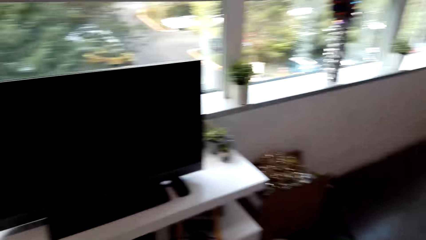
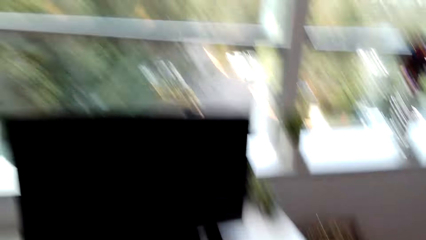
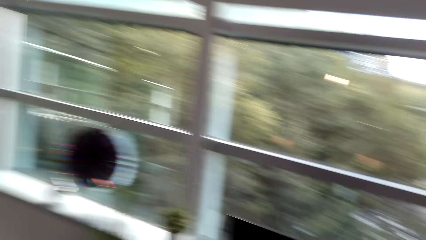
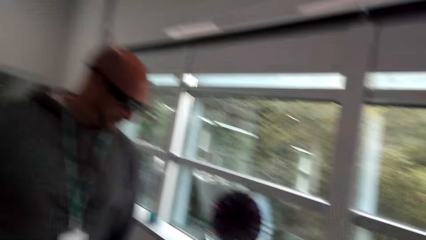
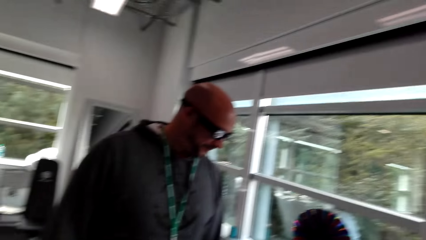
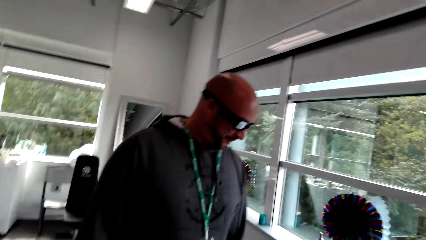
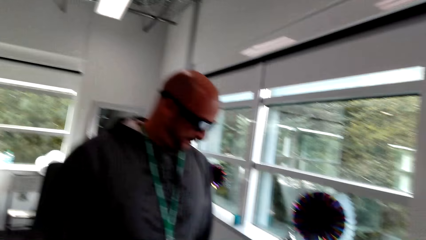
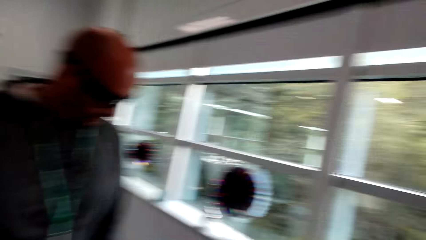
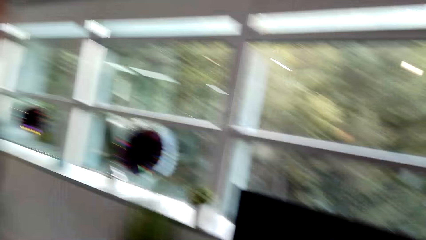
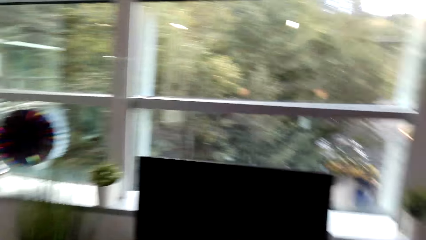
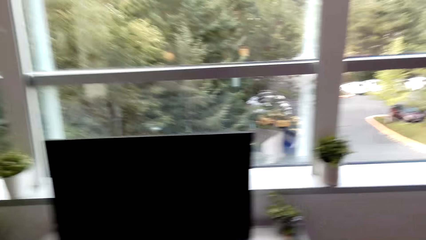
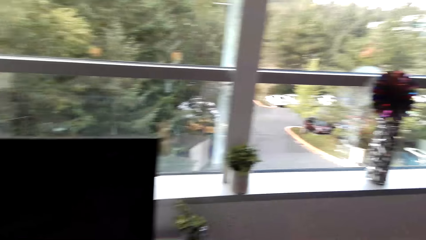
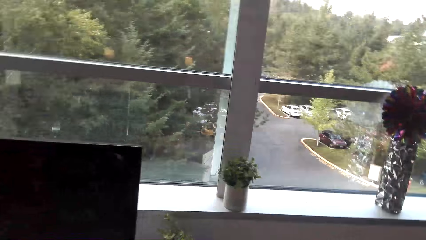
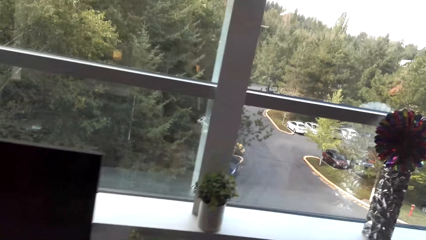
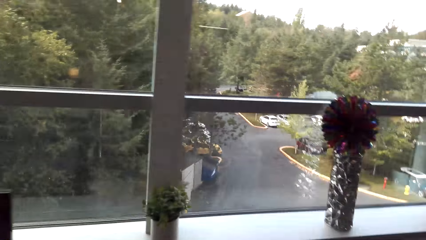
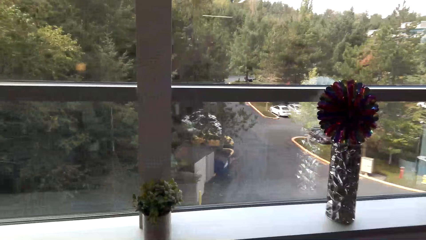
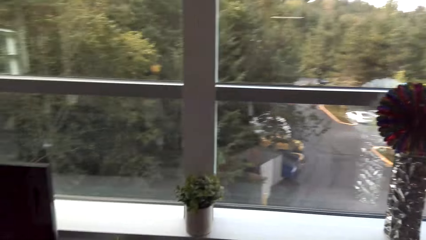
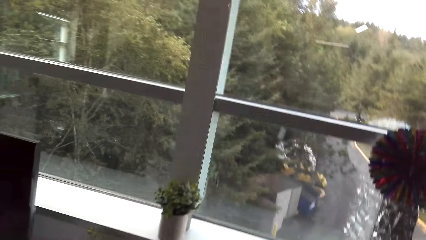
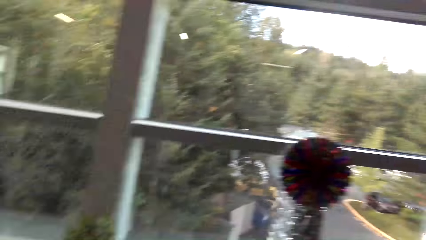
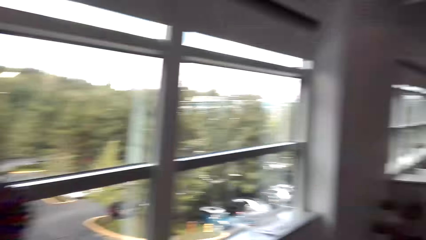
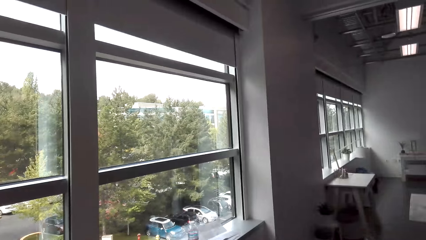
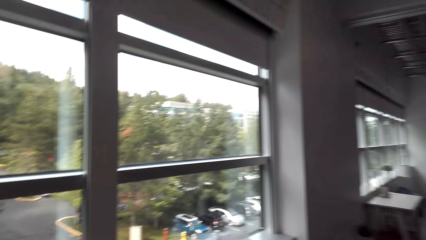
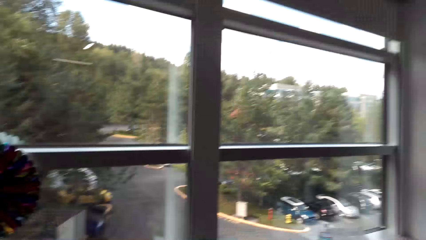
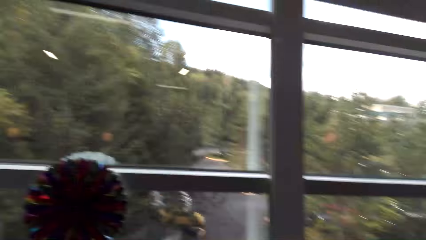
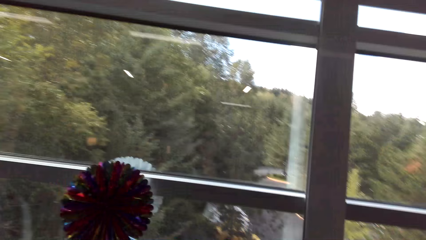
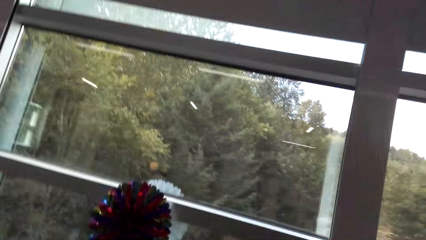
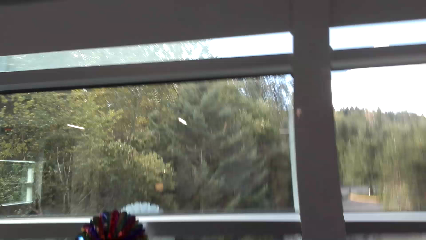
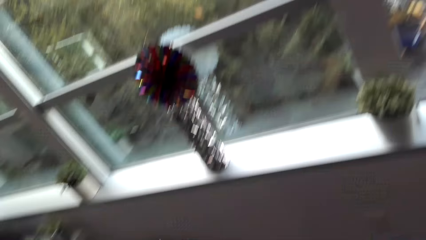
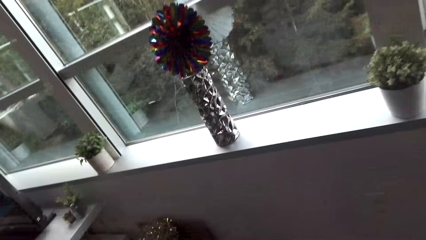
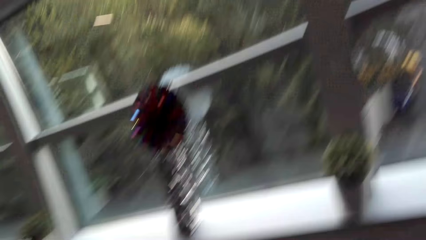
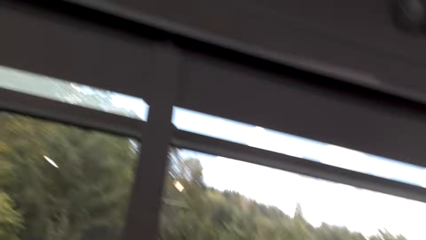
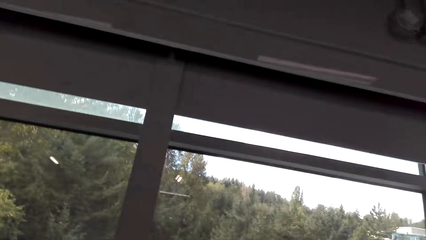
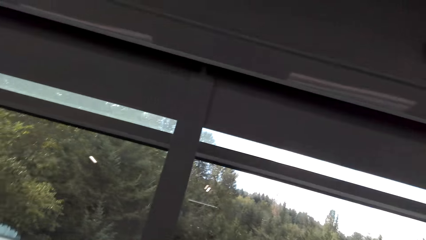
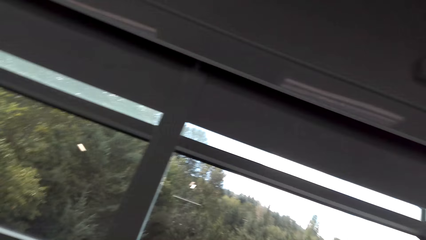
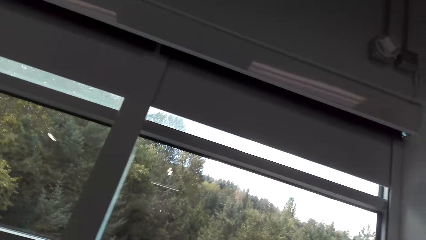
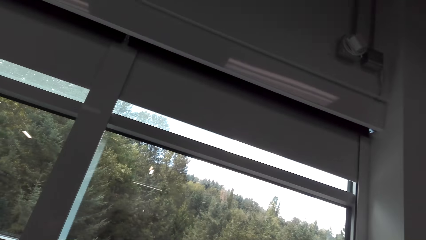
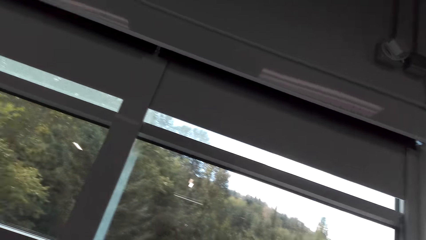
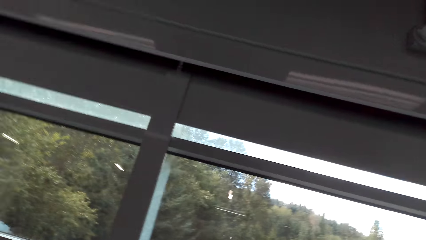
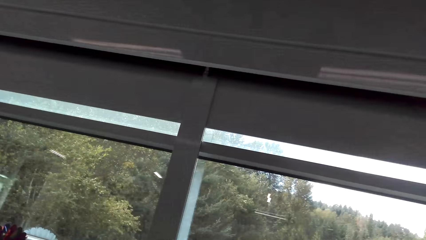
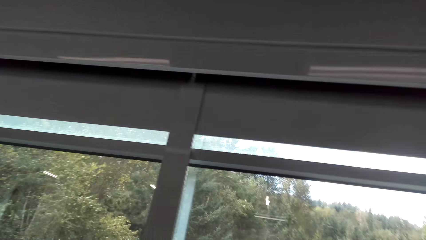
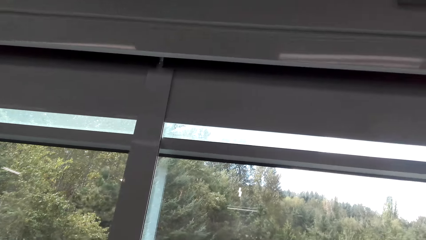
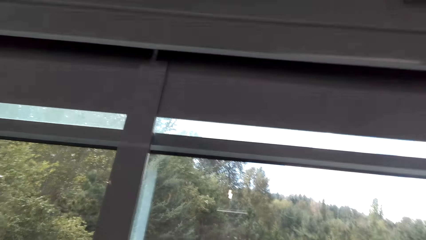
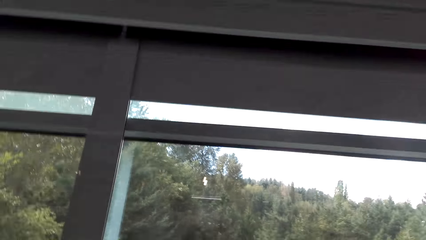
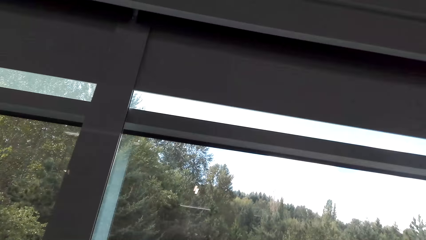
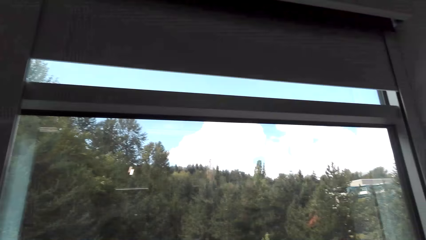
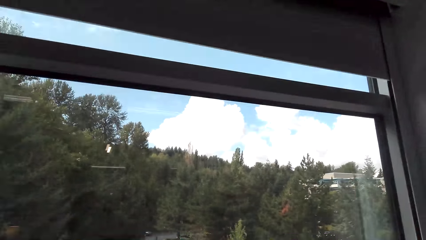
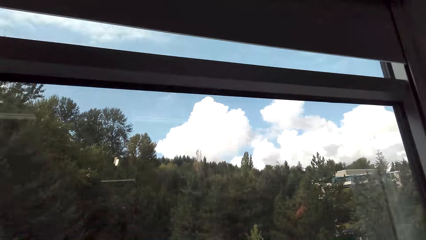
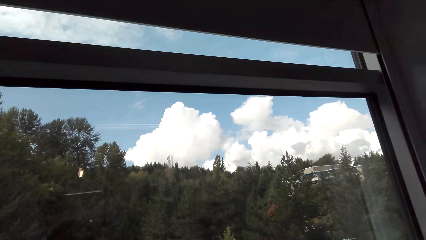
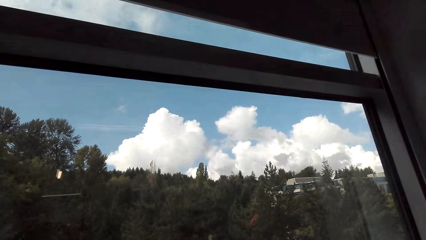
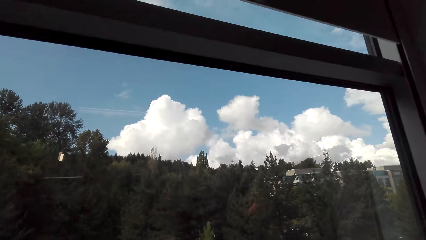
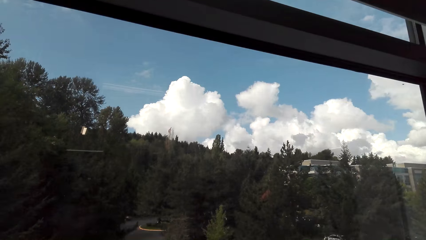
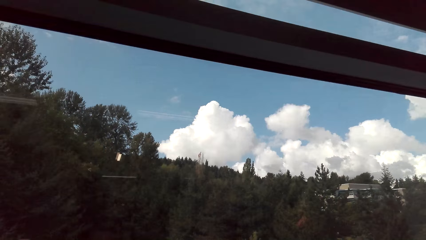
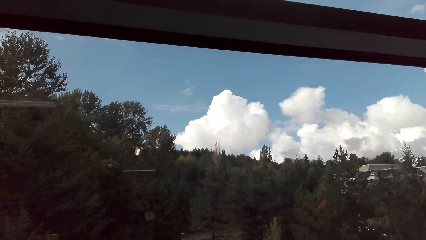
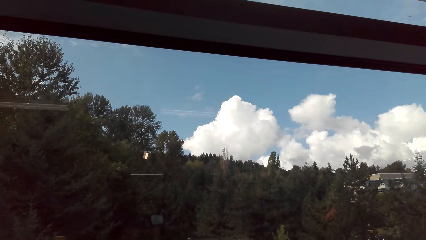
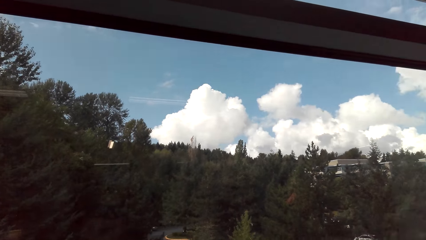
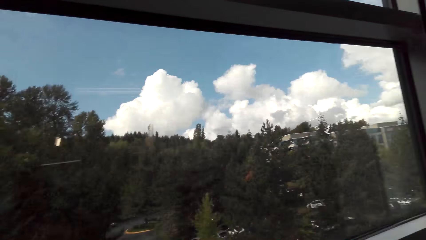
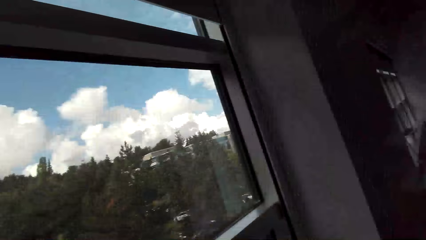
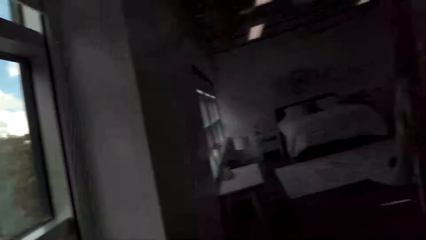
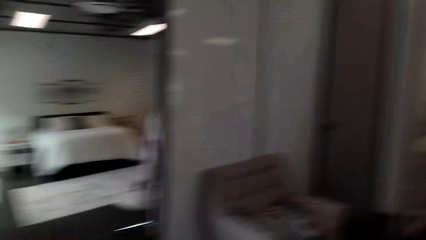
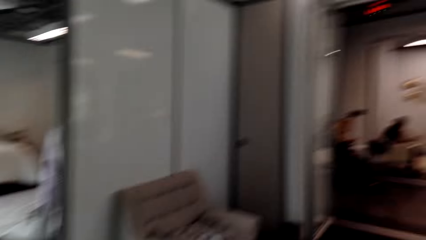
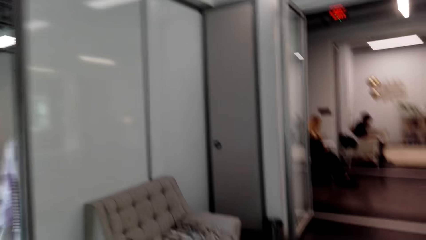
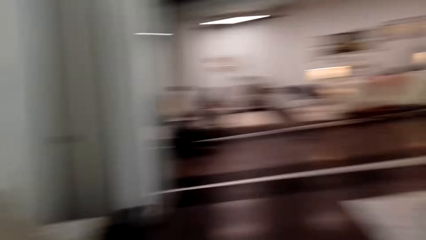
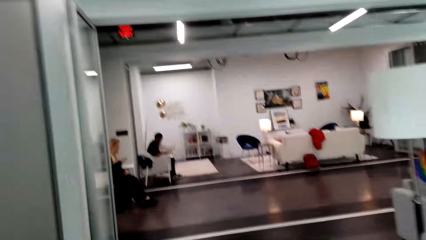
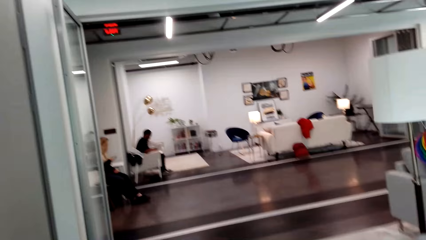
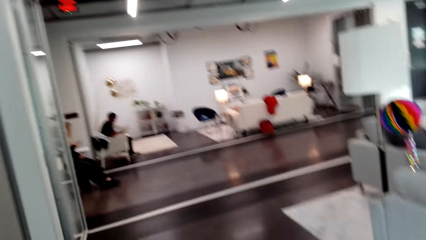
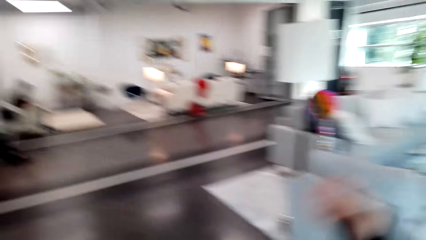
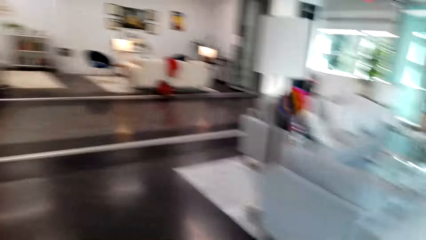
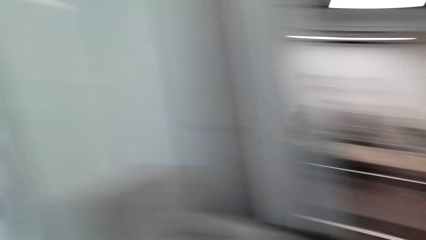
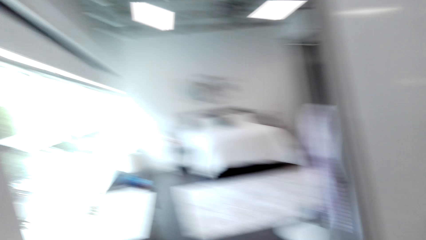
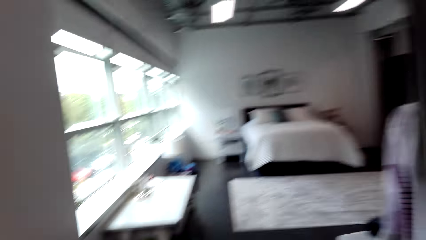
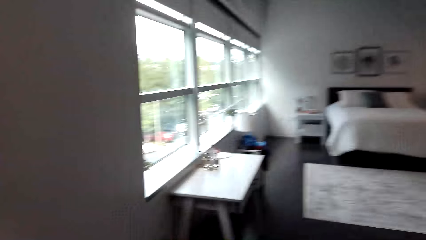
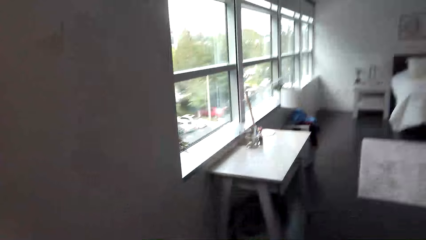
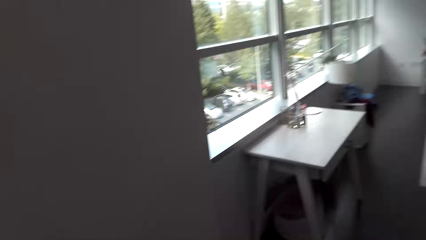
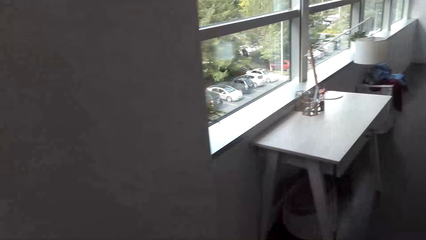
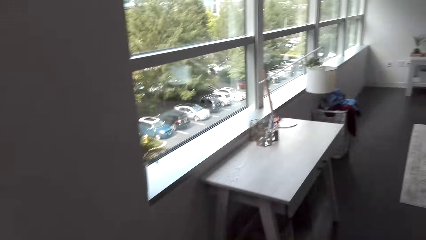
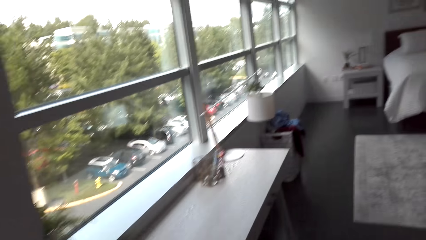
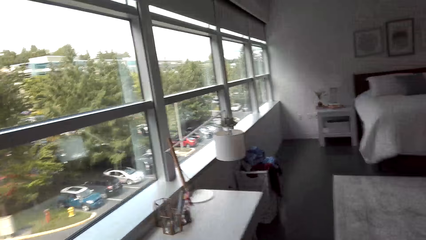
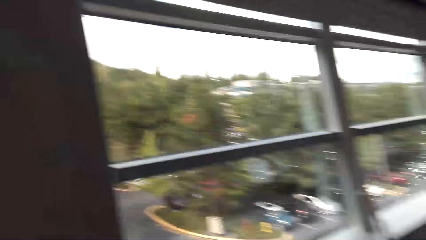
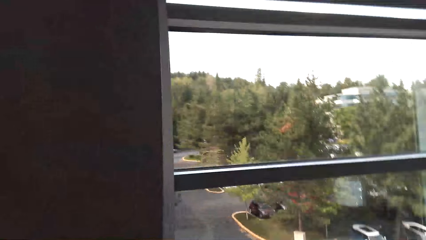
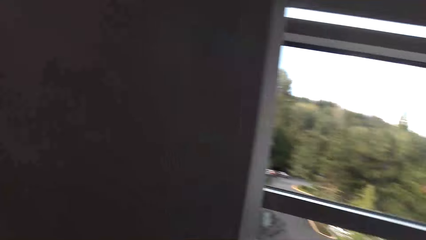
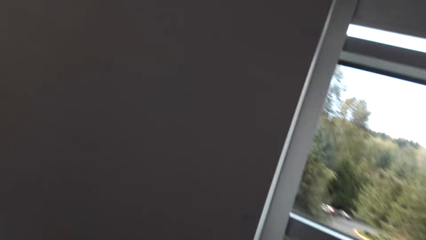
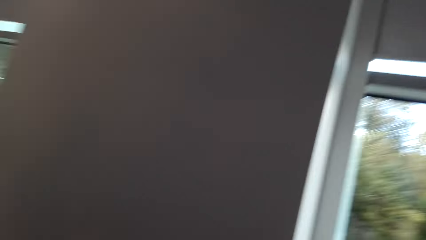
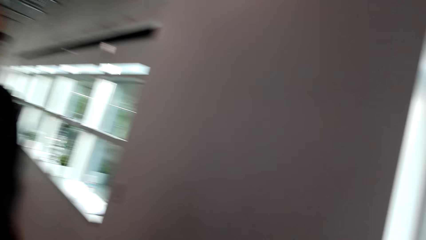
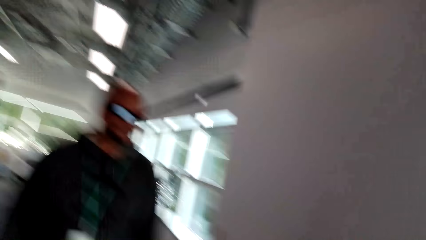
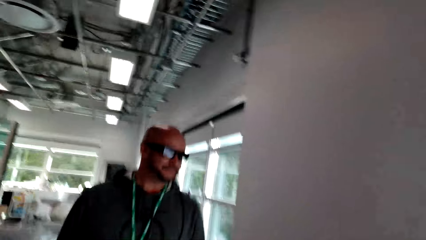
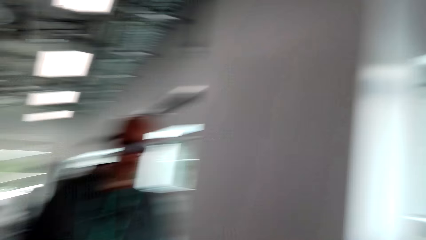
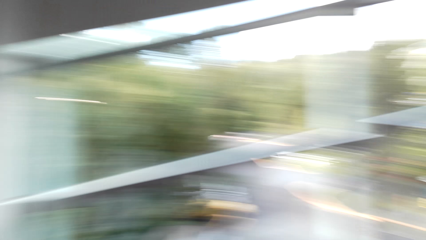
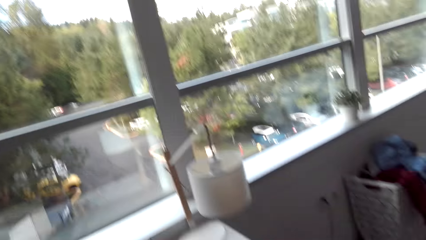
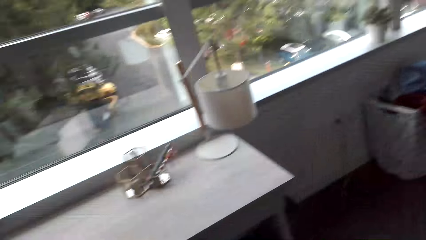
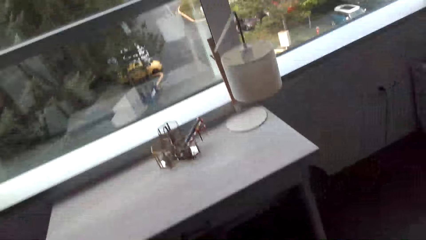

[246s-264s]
The man talks to the camera wearer. The camera wearer talks to the man. They move around. They talk to the man. They move their hand. They talk to the man.
